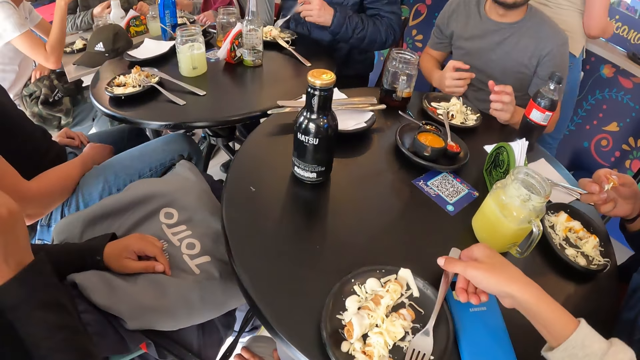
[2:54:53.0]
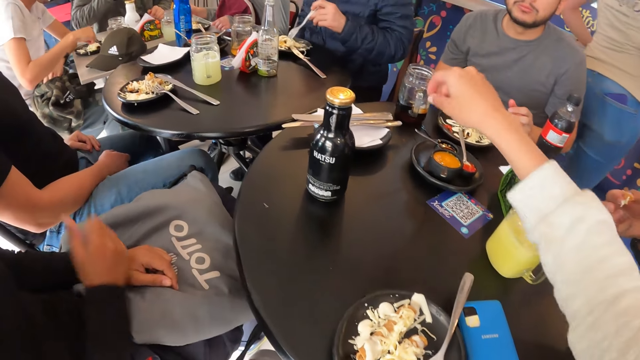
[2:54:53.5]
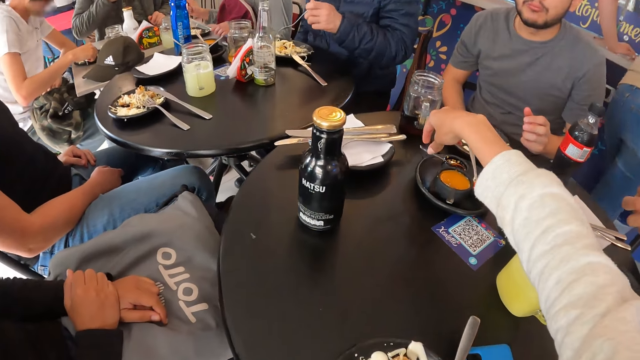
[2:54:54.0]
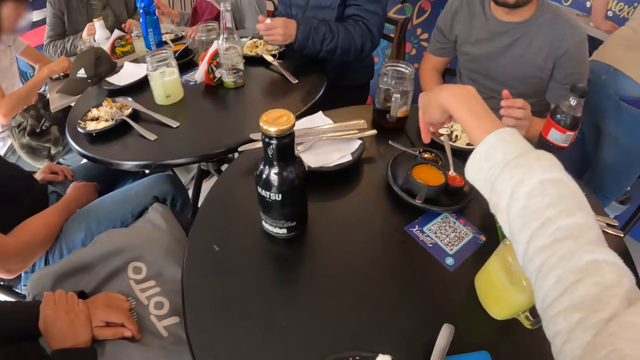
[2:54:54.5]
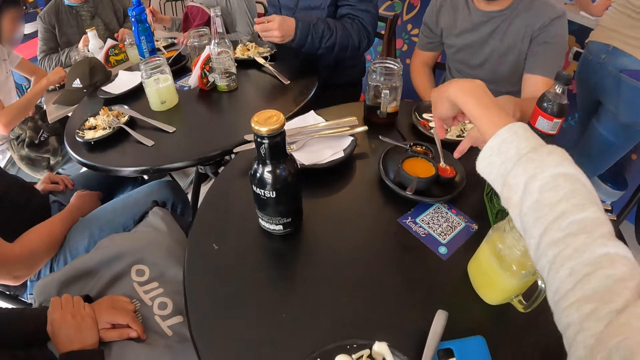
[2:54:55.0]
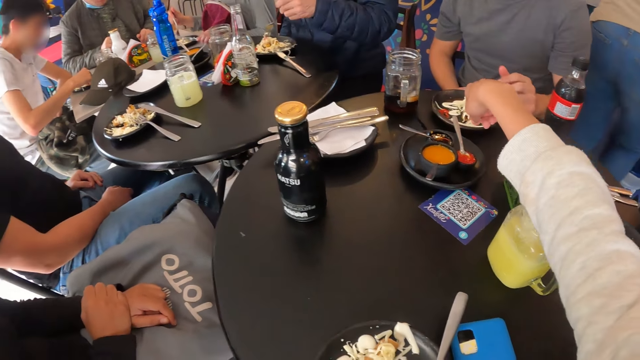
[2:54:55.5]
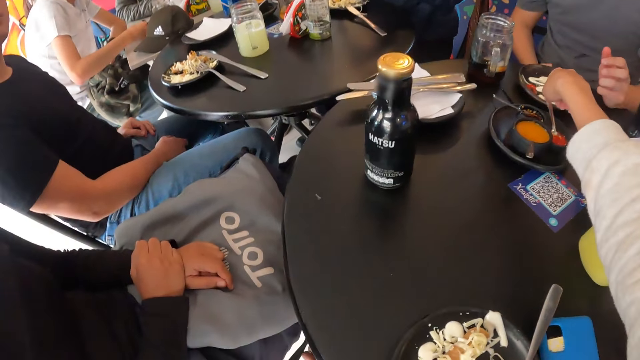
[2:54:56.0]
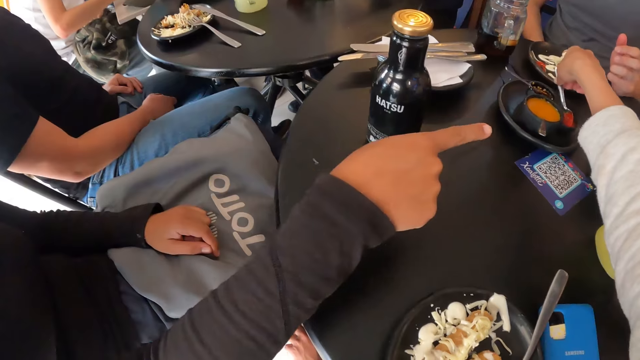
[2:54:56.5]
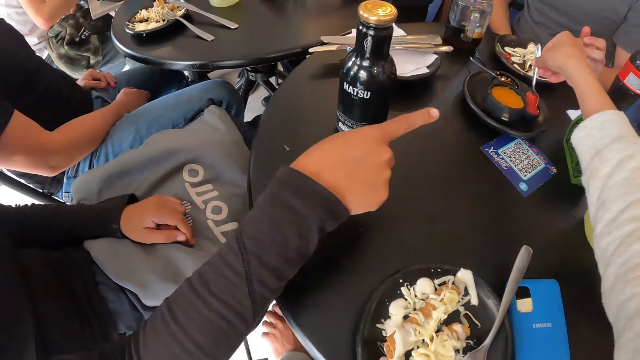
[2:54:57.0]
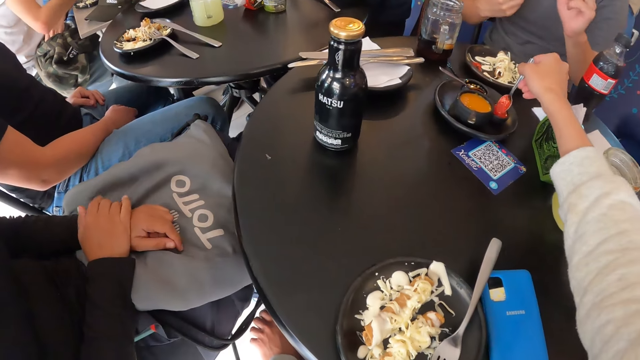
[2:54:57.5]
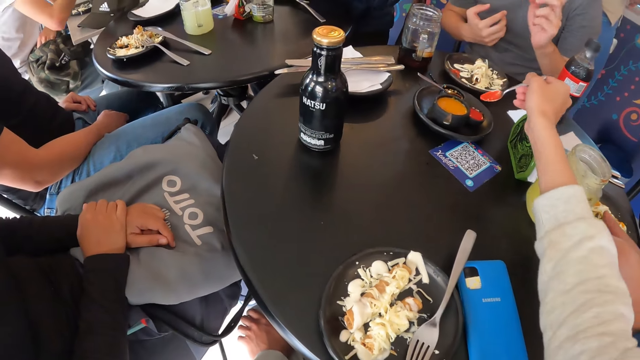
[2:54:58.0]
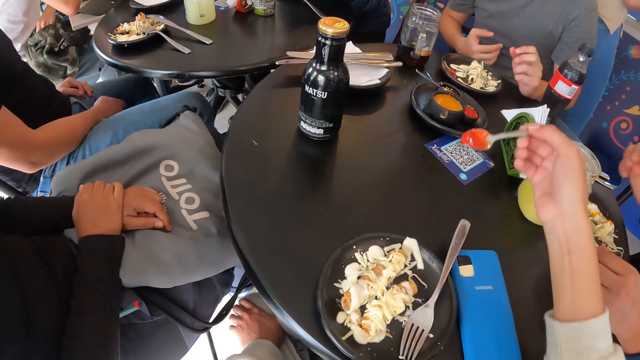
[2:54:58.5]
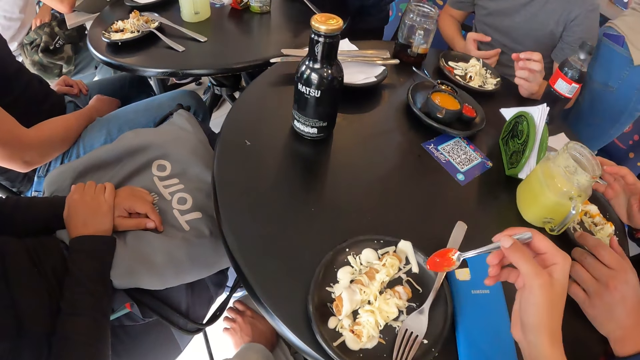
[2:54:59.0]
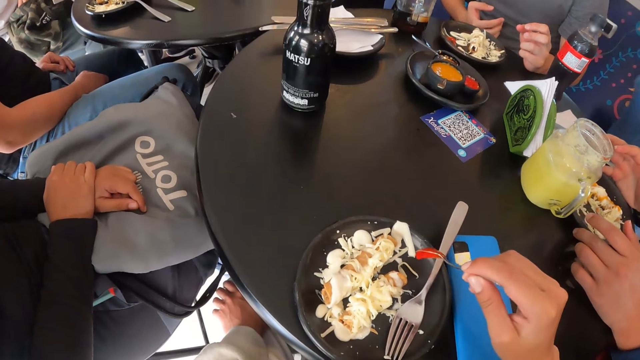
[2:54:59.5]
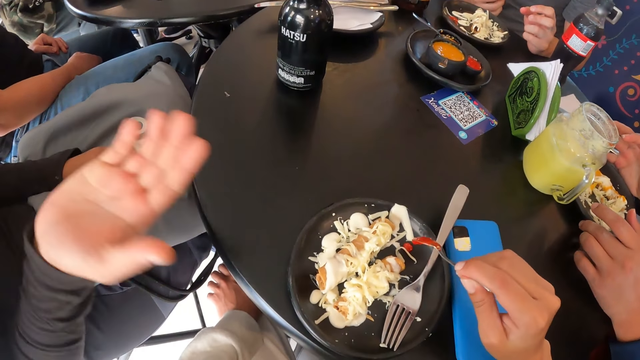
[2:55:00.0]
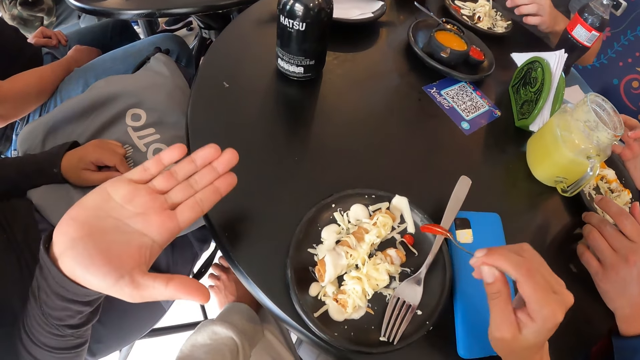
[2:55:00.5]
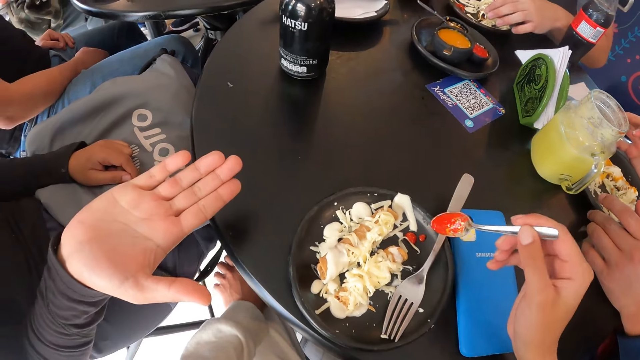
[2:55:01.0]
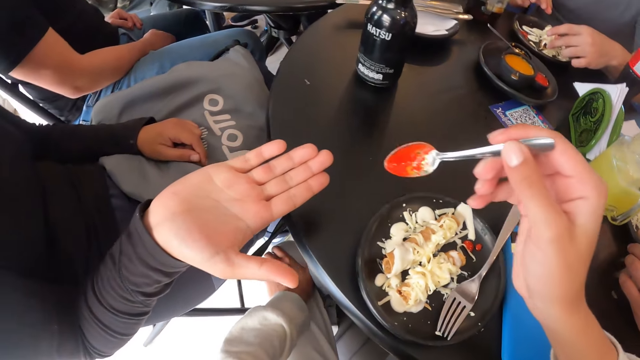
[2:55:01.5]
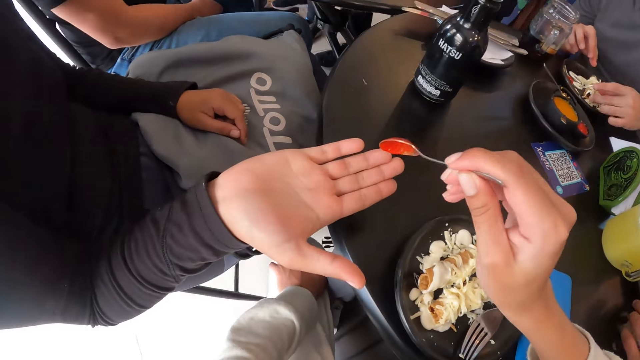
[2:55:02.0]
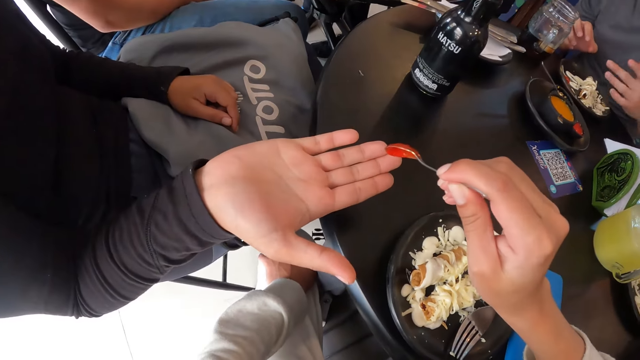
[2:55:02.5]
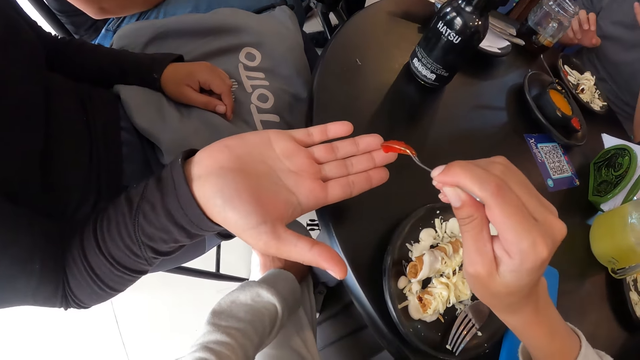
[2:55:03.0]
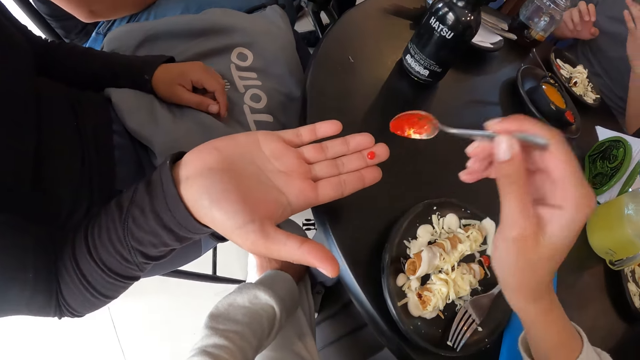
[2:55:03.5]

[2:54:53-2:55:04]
A woman touches her face. The camera wearer moves a hand. The woman puts a hand on the other hand. The camera wearer points to the bowls on the tray on the table with her right hand. A man points to the bowl on the tray on the table with his left hand. The woman points to a sauce in a bowl on the tray on the table with her right hand. The camera wearer picks up the spoon with sauce from the bowl on the tray with her right hand. The woman uses gestures and puts a hand on the other hand. Another man holds the plate on the table and shifts the plate on the table with his hands. The camera wearer turns sauce from the spoon in her right hand on the plate on the table. The woman stretches a hand. The second man moves a hand. The camera wearer places sauce from the spoon in her right hand on the woman's right hand. The woman receives sauce from the camera wearer.

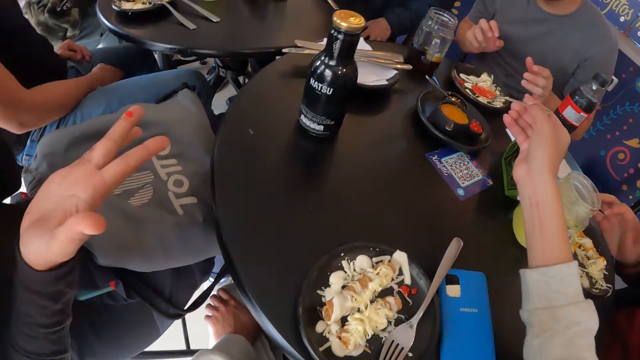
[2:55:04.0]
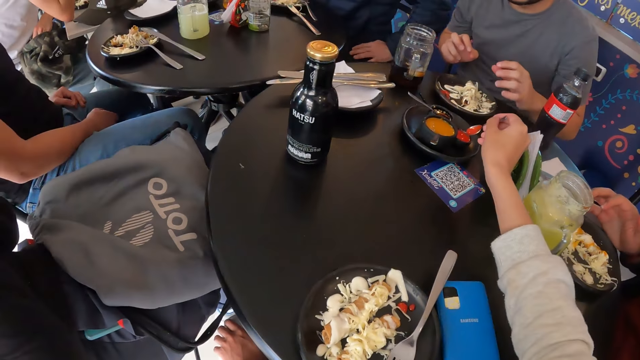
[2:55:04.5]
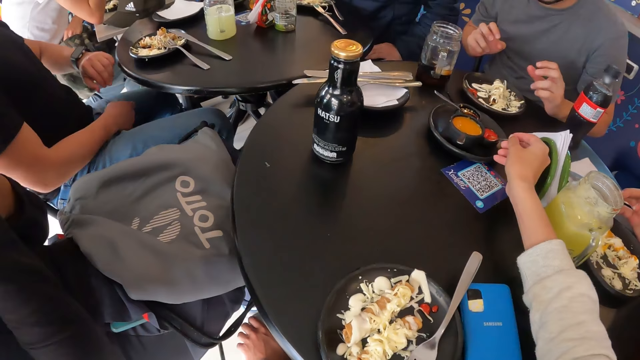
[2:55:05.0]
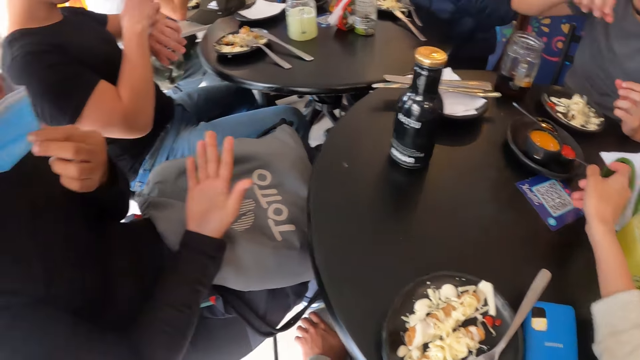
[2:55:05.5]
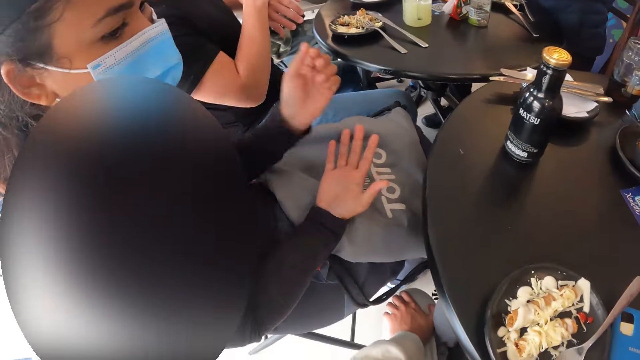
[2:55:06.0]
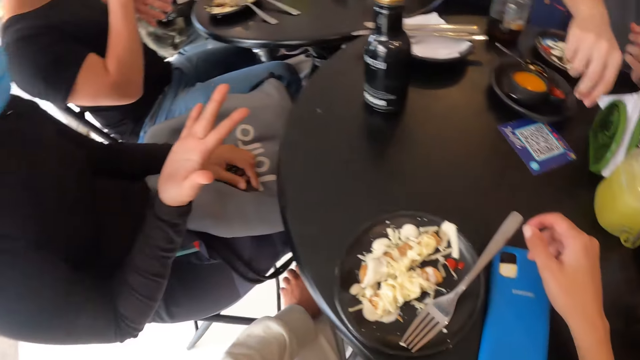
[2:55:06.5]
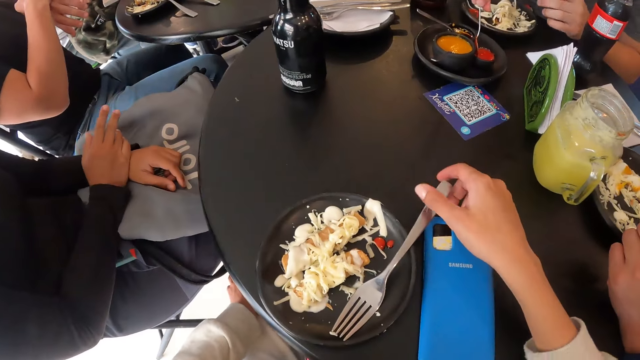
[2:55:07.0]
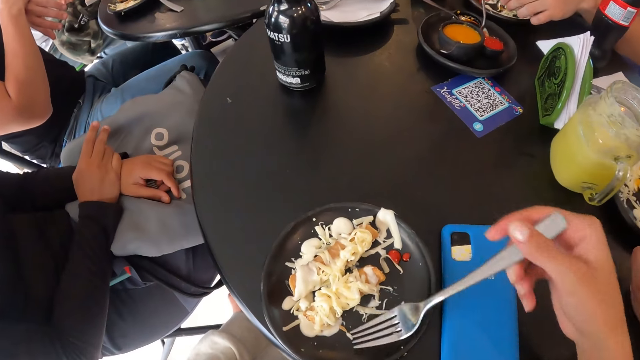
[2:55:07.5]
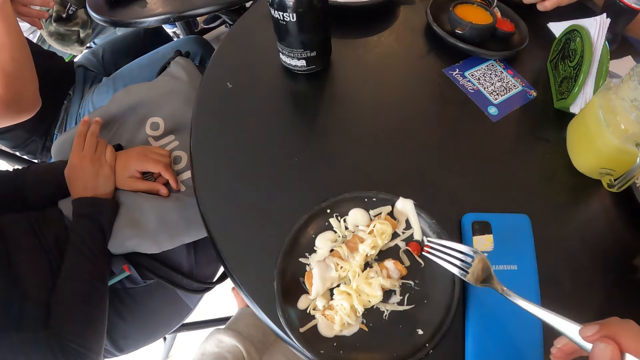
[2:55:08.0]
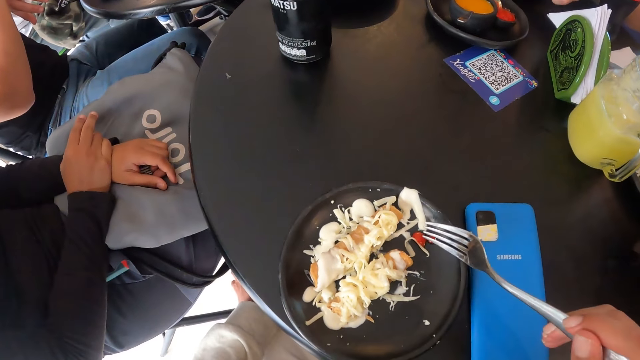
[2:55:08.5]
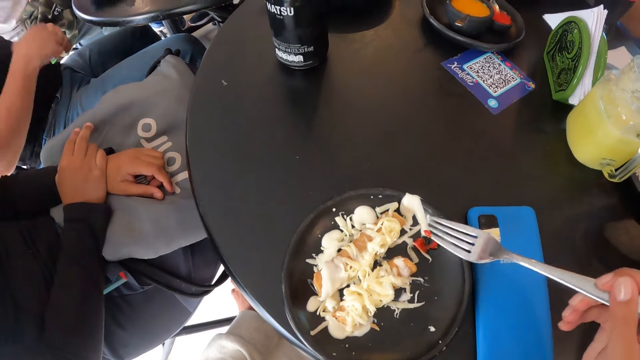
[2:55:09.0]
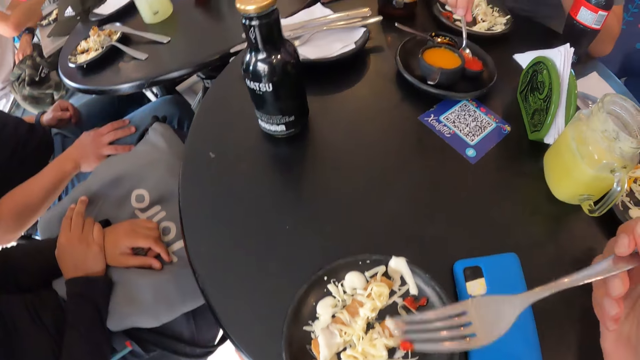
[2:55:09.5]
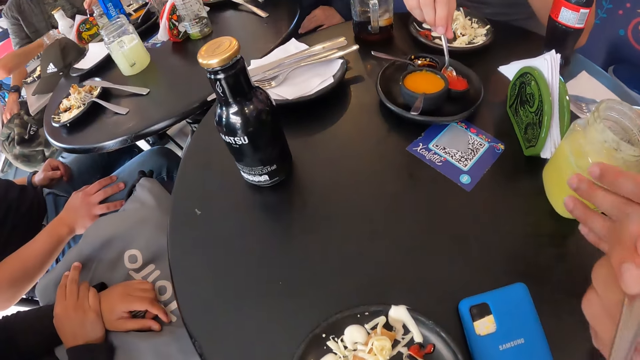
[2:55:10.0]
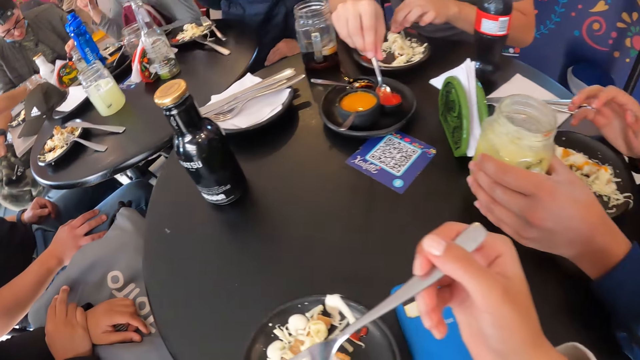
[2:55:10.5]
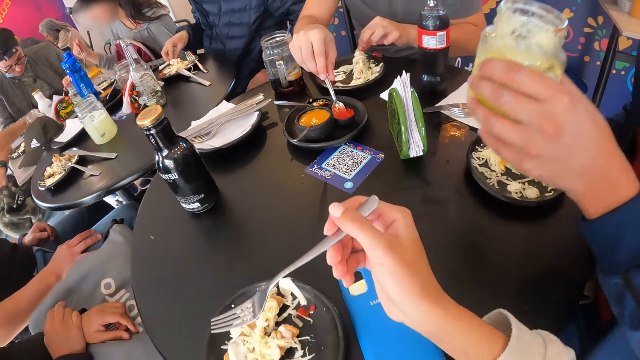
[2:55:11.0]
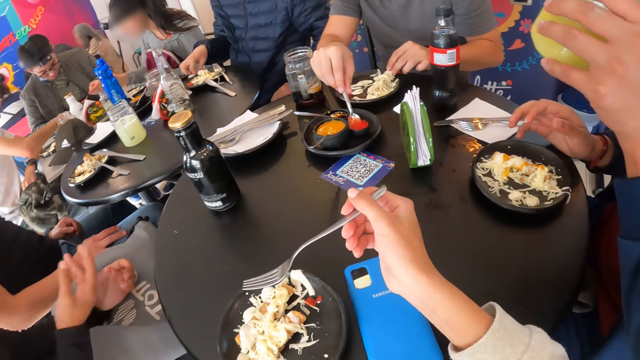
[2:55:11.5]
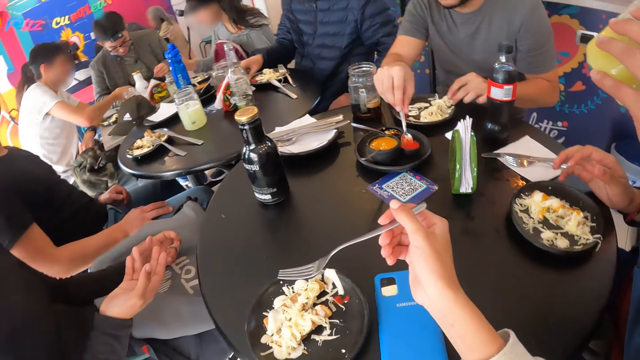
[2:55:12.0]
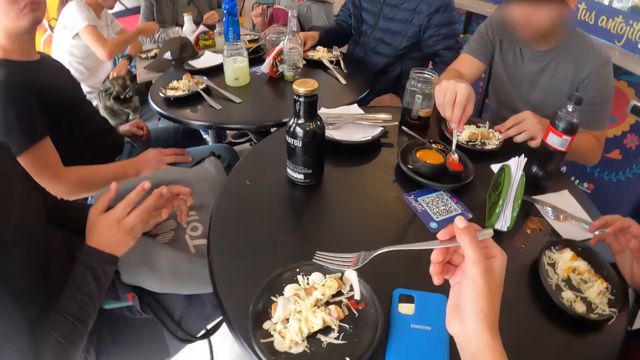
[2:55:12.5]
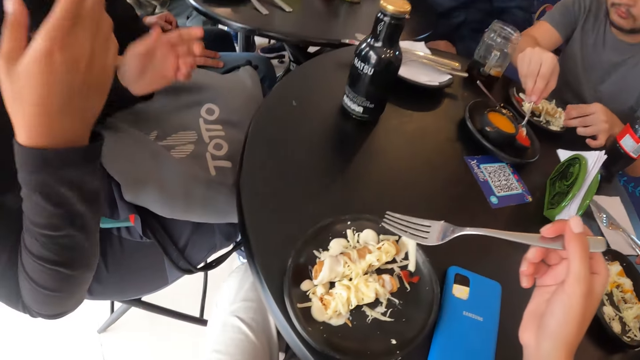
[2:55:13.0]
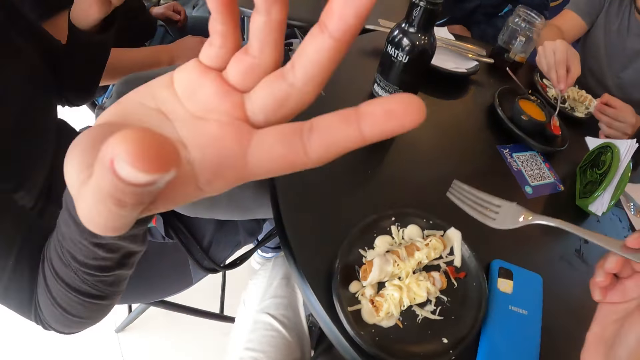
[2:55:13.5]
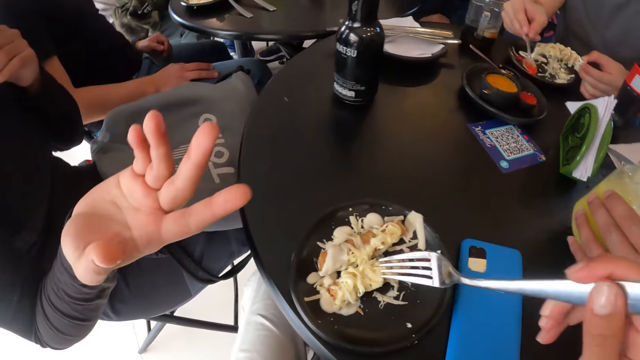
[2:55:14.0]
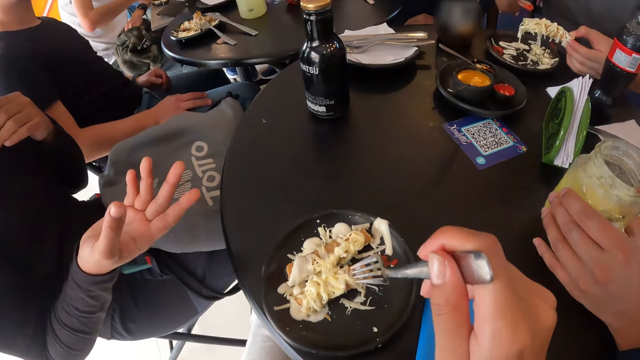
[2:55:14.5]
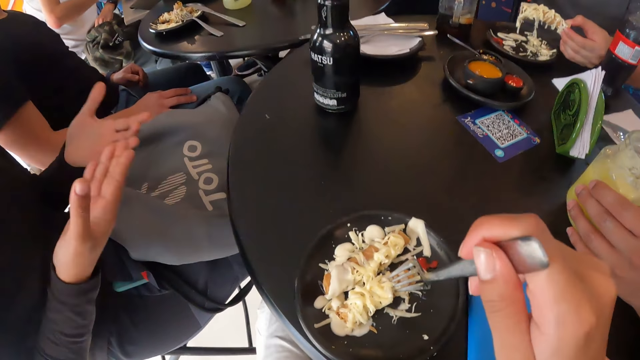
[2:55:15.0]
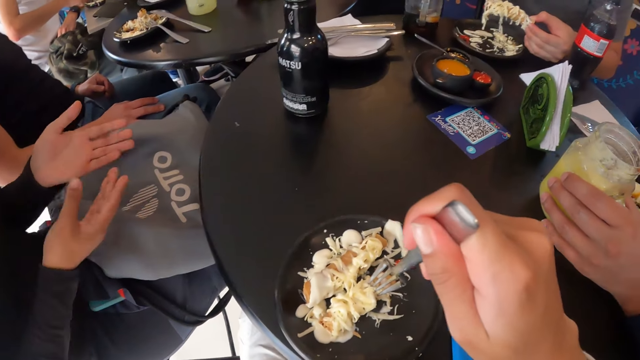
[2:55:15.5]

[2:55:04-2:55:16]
A man puts a hand on the table. A woman eats sauce. The camera wearer drops the spoon in the bowl on the tray on the table with her right hand. Another man adjusts the watch on his left wrist with his right hand. The camera wearer looks around. A third man holds the spoon in the bowl on the tray on the table with his right hand. The woman puts hands on the bag. The first man looks around. The camera wearer picks up the fork from the plate on the table with her right hand. She takes sauce from the plate on the table with the fork in her right hand. She eats the sauce. The first man picks up the glass of juice from the table with his left hand. The third man turns a tortilla wrap on the plate on the table with his left hand. A fourth man drops a serviette on the table with his right hand and moves the serviette on the table with his right hand. The camera wearer looks around. The first man drinks juice from the glass of juice in his left hand. The woman uses gestures. The third man picks up the tortilla wrap from the plate on the table with his left hand. The first man drops the glass of juice on the table with his left hand. The camera wearer pierces the tortilla wrap on the plate on the table with the fork in her right hand.
